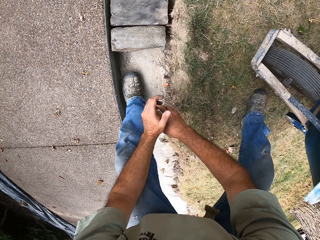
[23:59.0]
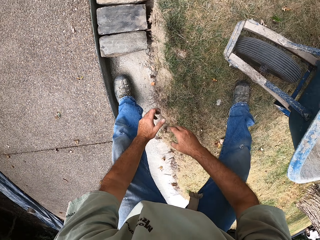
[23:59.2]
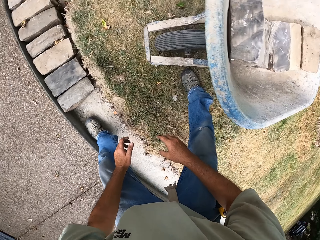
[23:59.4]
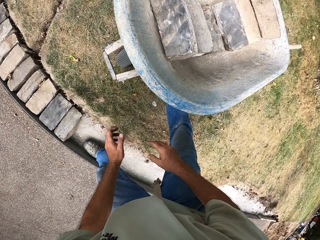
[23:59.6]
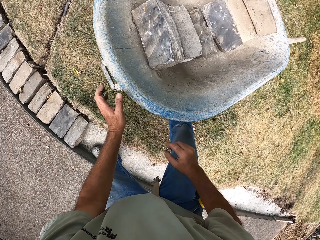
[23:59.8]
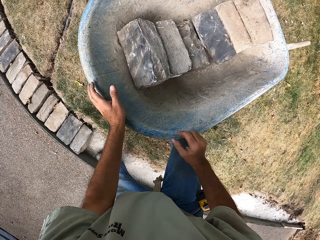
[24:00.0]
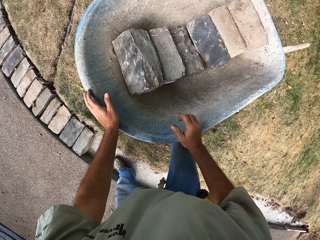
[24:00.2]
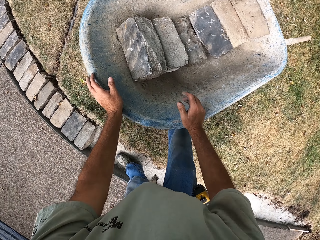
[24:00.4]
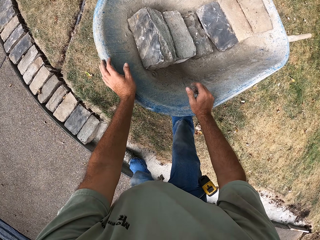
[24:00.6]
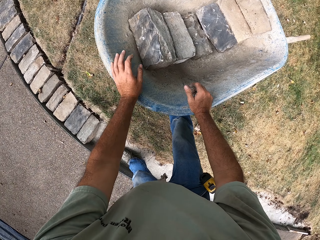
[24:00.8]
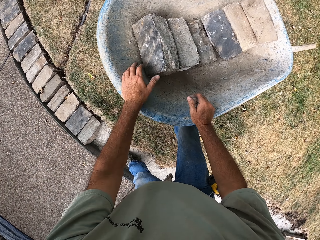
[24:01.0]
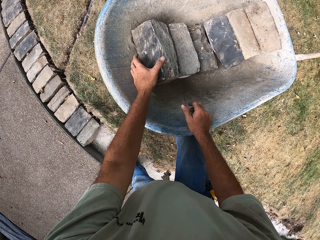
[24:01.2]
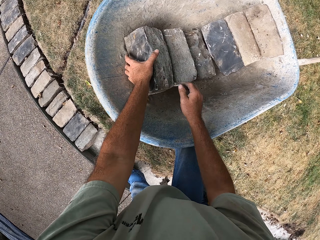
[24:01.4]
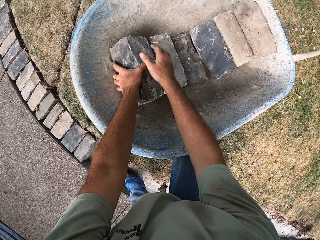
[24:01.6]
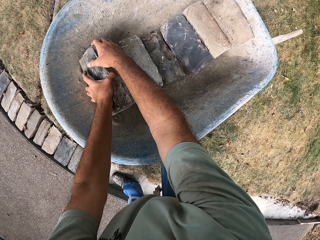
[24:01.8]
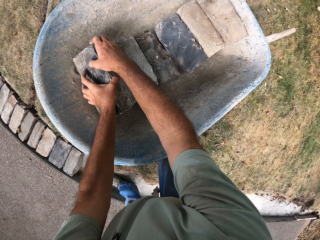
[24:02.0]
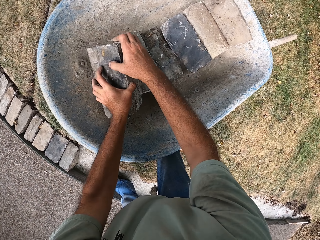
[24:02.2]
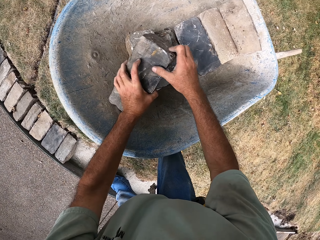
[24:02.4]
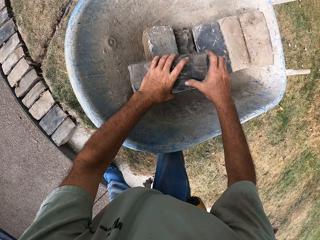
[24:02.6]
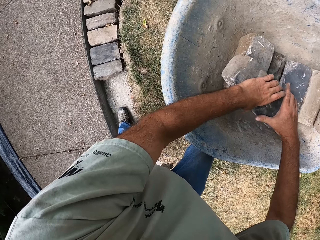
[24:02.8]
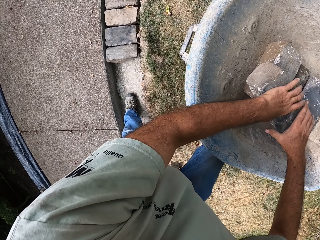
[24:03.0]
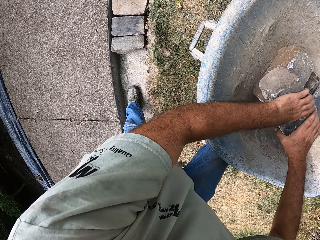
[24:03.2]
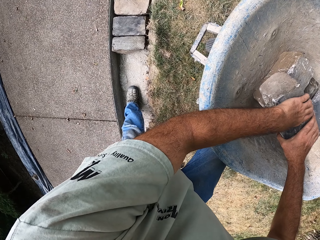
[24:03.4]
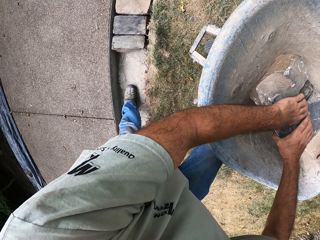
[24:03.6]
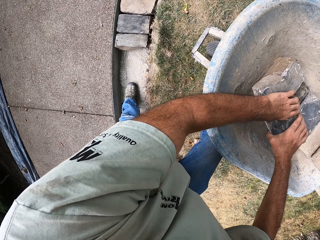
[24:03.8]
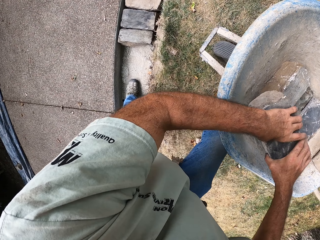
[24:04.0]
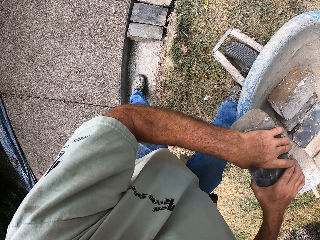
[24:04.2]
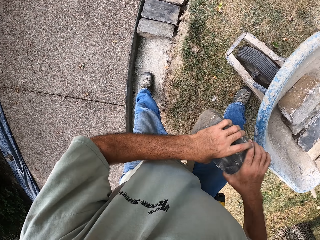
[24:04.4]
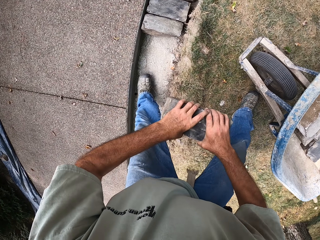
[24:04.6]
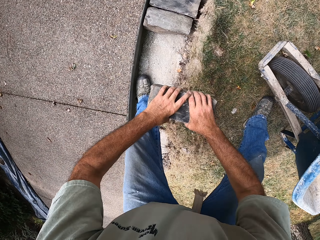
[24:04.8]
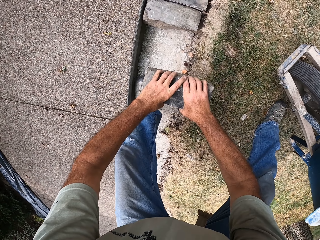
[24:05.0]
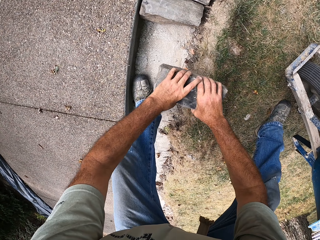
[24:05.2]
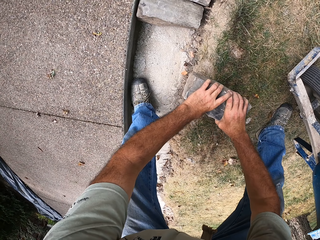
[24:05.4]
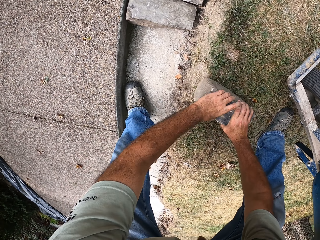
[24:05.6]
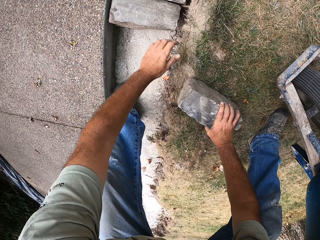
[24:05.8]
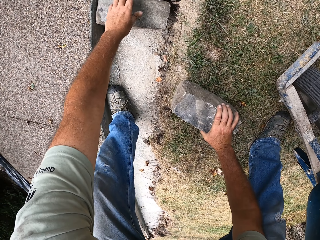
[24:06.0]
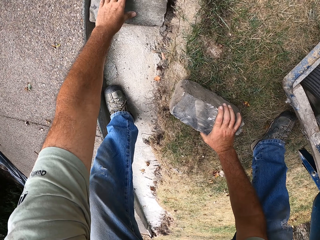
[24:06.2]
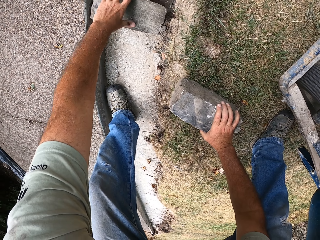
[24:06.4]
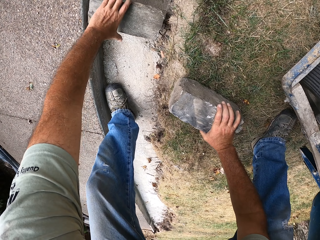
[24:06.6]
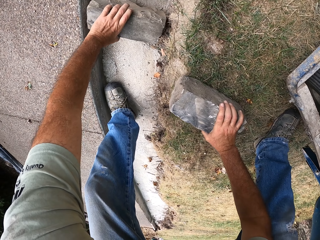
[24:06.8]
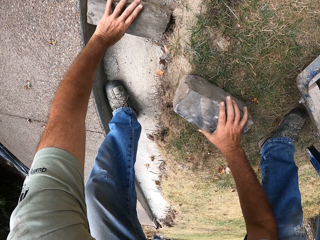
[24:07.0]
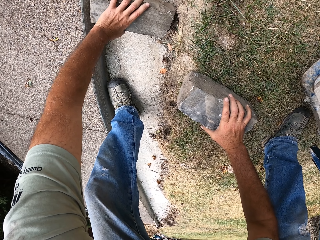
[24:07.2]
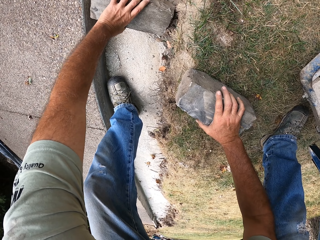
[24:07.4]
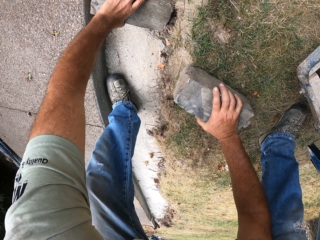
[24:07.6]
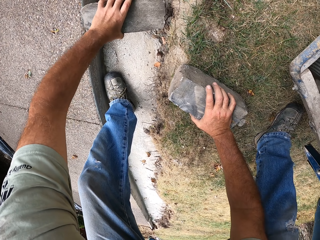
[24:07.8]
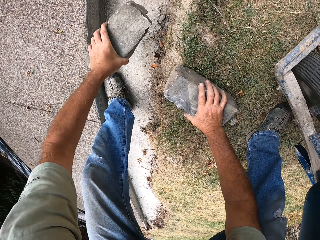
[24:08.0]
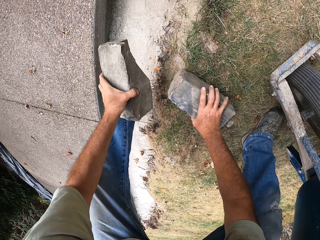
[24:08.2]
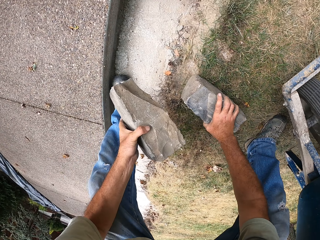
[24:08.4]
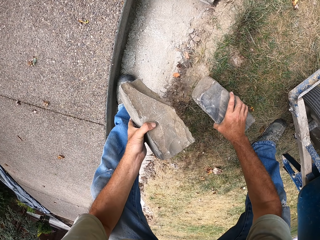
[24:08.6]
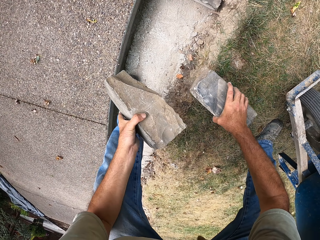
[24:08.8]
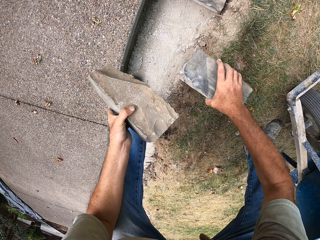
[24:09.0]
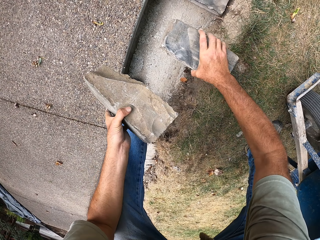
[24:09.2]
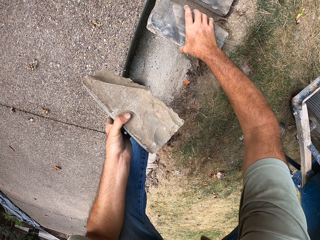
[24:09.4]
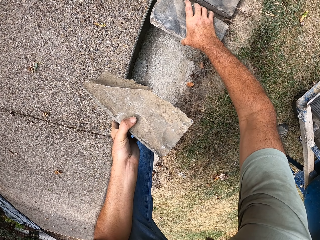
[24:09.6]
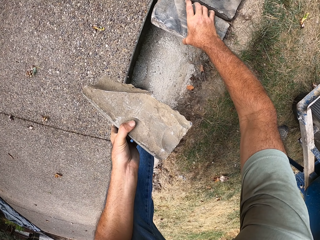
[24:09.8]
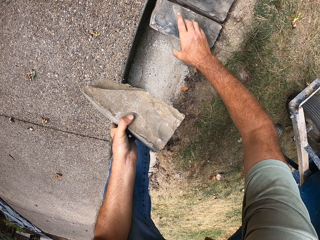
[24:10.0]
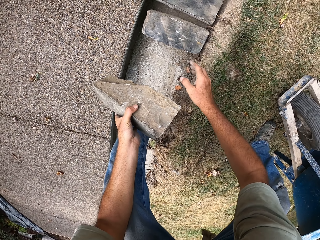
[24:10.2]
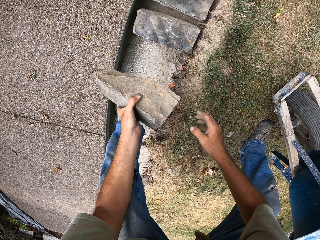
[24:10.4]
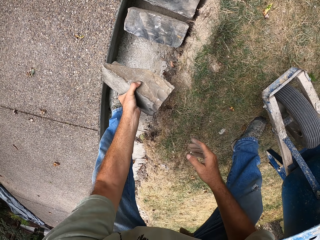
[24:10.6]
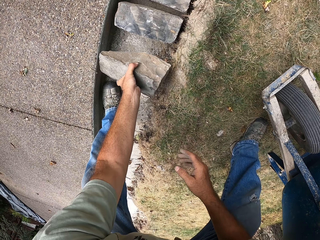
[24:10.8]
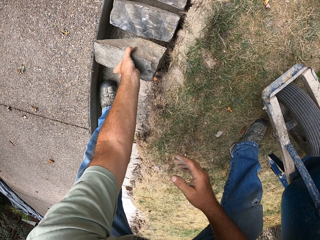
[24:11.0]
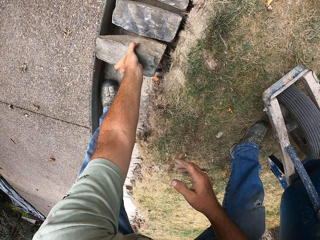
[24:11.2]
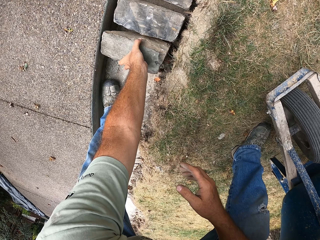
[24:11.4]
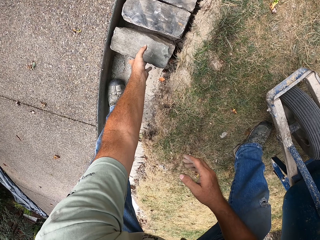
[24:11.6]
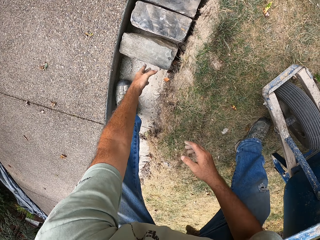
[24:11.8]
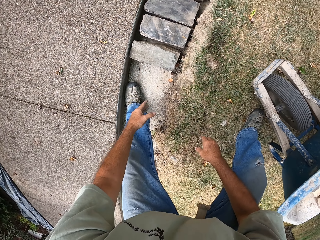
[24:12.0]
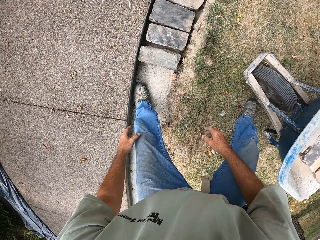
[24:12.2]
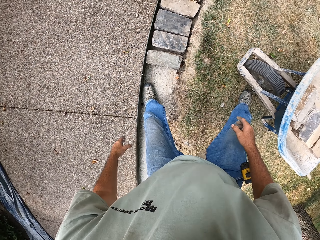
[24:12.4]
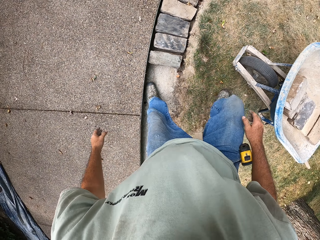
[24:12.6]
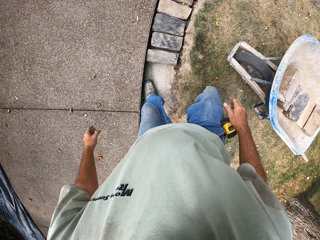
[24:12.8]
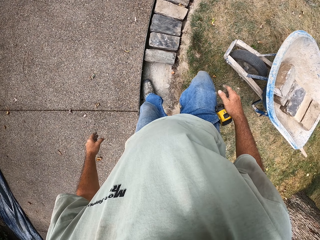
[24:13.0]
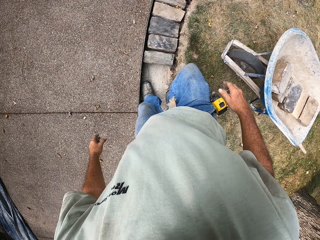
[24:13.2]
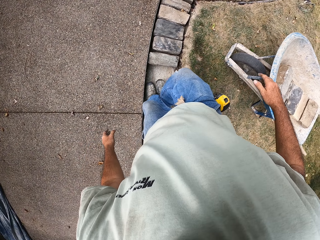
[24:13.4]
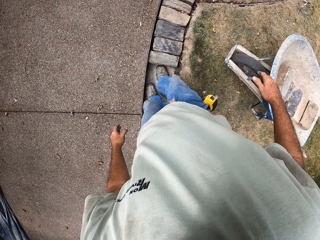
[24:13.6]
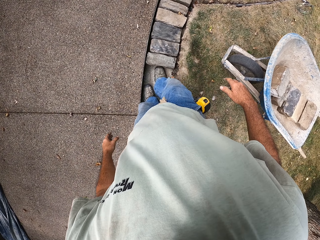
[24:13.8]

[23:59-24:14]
The camera wearer turns around the construction site. They pick up a brick from the wheelbarrow. They put the brick on the ground. They pick up the brick from the ground. They put the brick on the basement foundation. They put the brick on the basement foundation again. They turn around the construction site.

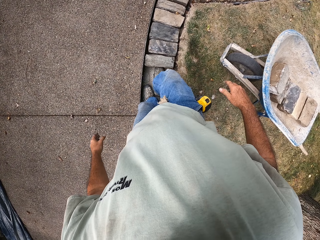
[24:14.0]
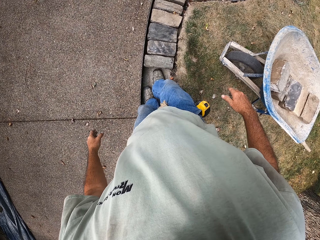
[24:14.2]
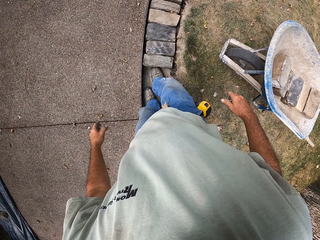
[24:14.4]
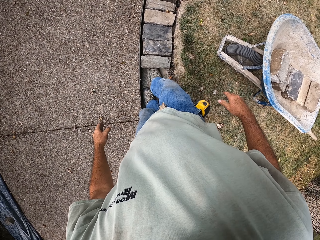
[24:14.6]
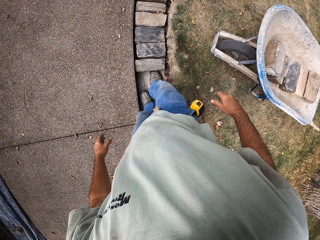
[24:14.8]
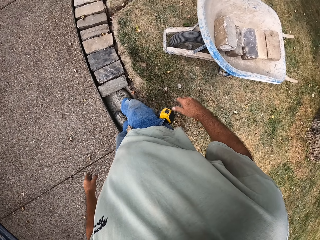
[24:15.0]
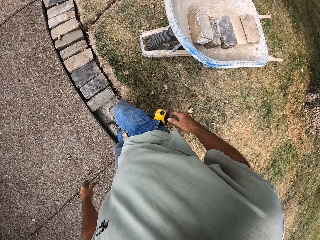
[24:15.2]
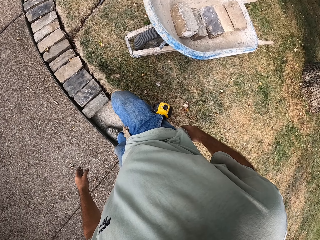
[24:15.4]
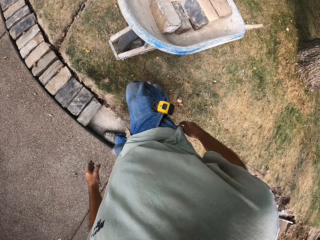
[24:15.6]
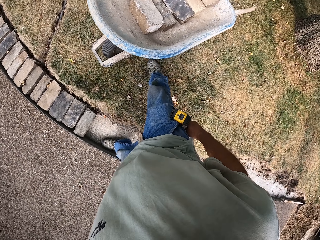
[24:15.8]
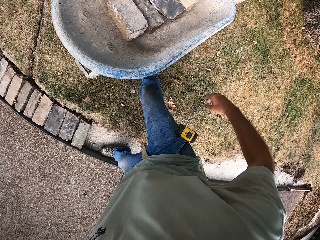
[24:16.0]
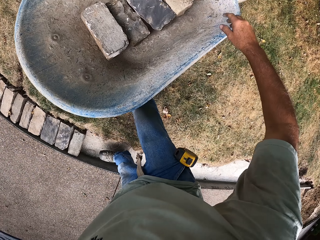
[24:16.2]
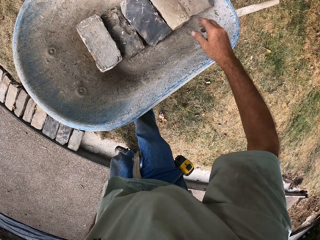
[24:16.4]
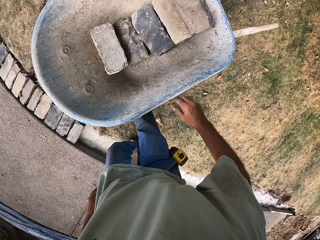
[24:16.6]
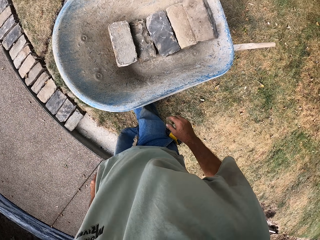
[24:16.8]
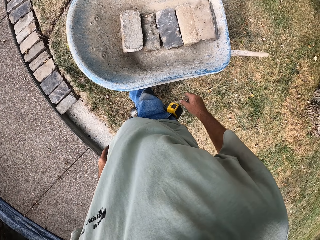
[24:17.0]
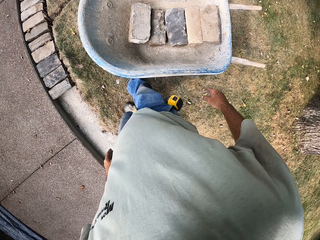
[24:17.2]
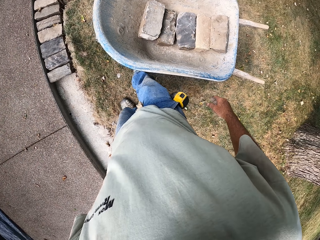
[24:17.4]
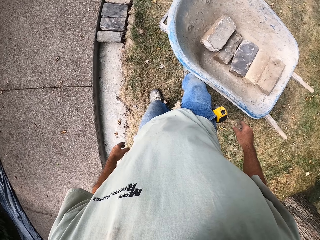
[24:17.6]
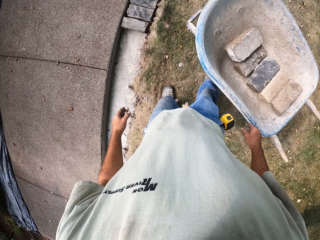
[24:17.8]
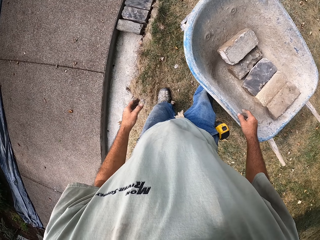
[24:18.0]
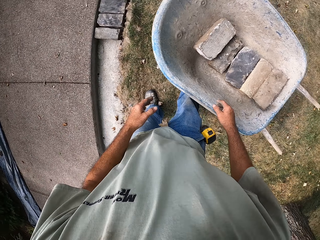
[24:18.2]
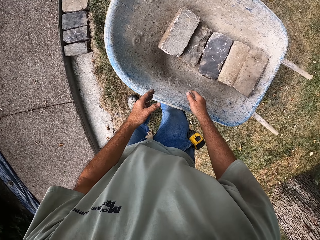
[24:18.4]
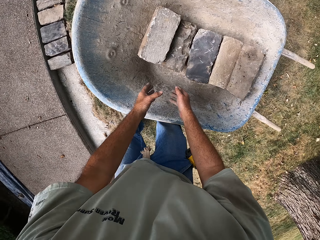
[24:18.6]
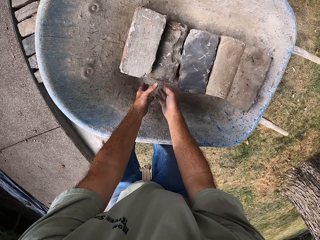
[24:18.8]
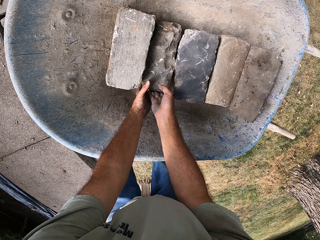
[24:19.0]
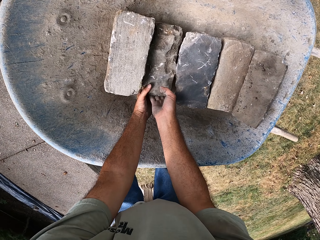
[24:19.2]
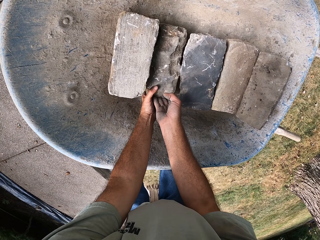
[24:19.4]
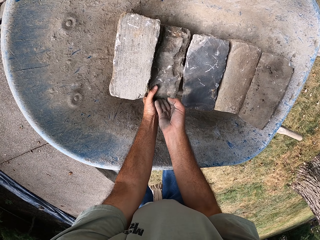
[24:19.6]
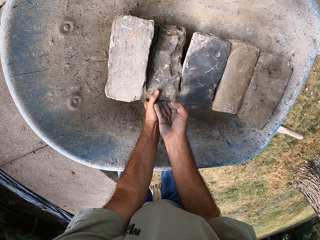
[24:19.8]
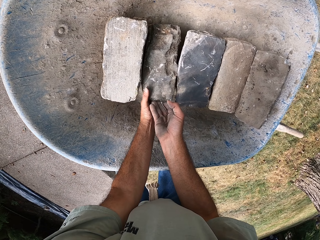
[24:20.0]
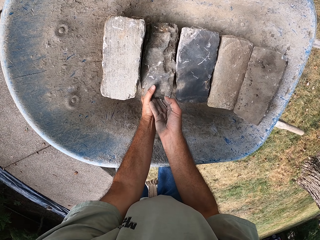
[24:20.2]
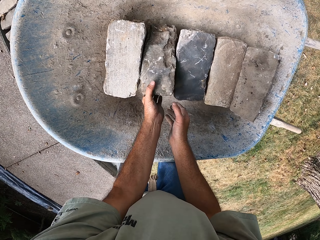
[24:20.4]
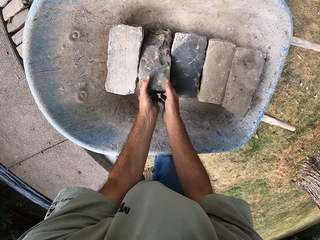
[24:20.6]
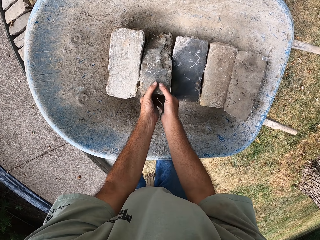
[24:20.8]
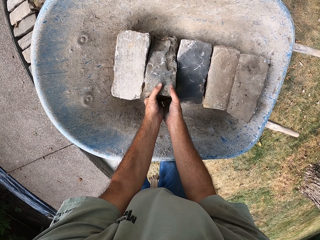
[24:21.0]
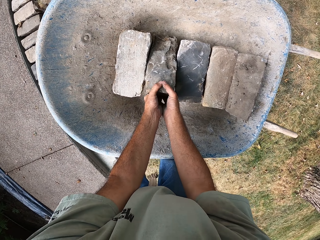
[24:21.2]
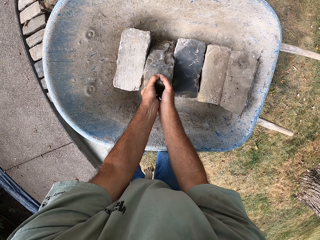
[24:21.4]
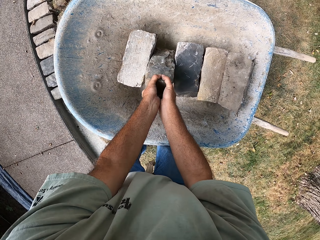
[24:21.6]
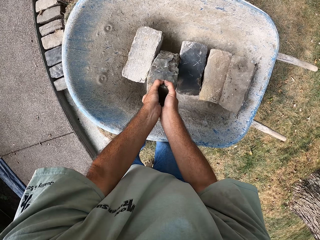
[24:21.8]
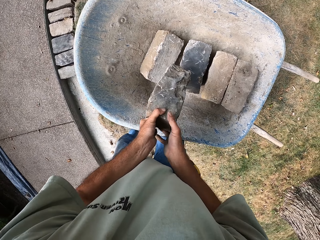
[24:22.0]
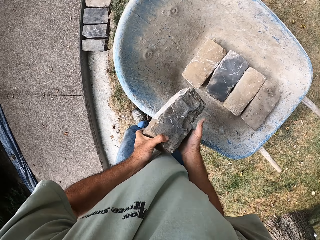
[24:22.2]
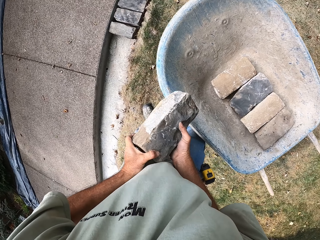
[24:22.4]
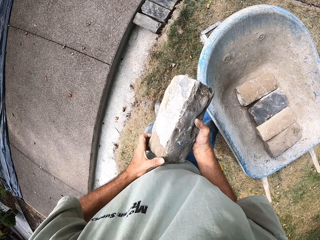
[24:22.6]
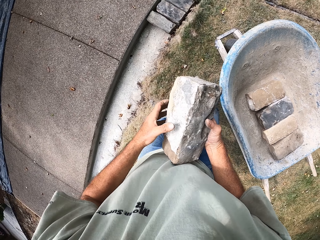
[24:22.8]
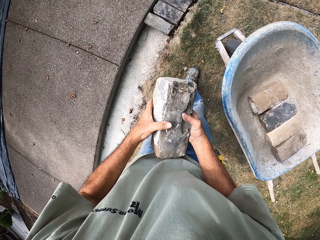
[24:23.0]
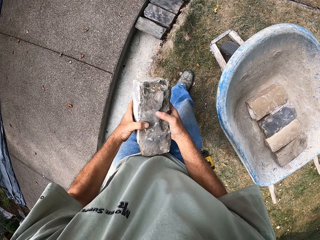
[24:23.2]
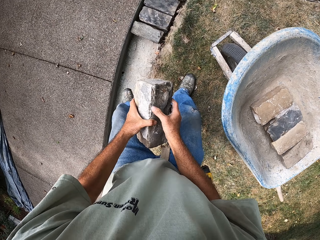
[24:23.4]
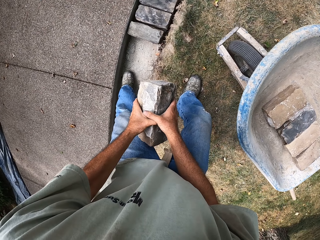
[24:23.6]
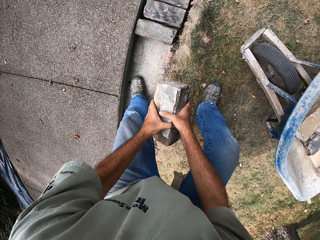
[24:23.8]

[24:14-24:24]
The camera wearer picks up a brick. They walk around the construction site.
